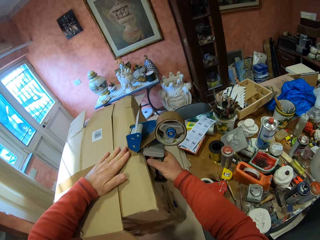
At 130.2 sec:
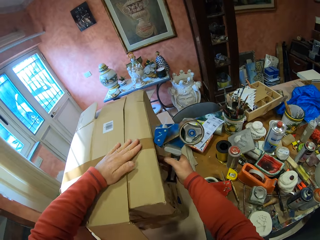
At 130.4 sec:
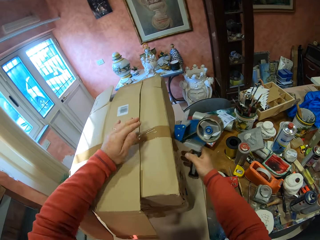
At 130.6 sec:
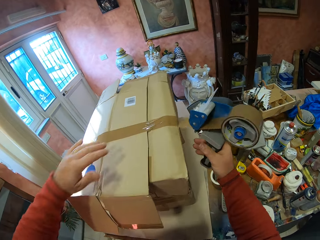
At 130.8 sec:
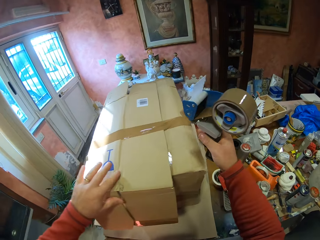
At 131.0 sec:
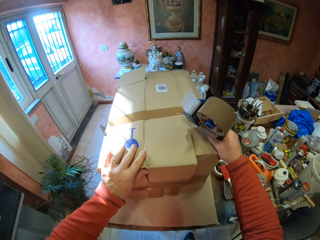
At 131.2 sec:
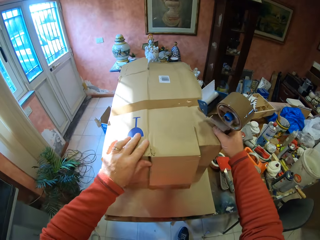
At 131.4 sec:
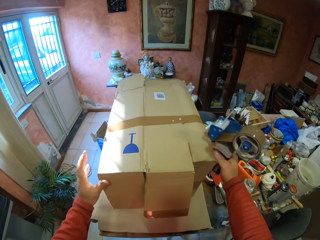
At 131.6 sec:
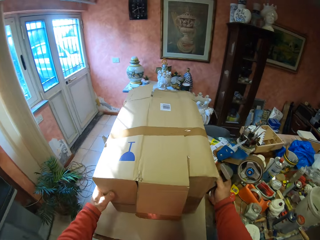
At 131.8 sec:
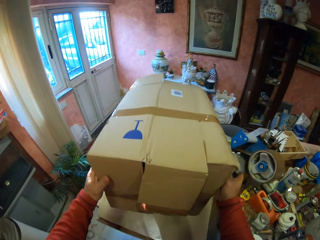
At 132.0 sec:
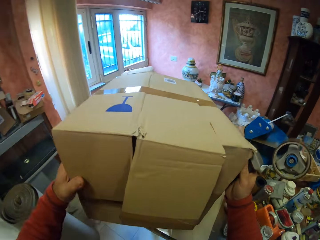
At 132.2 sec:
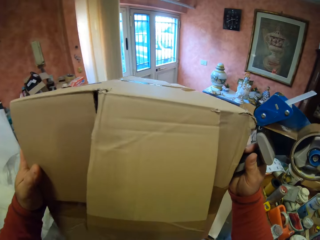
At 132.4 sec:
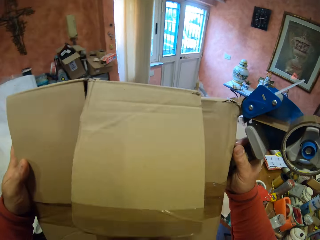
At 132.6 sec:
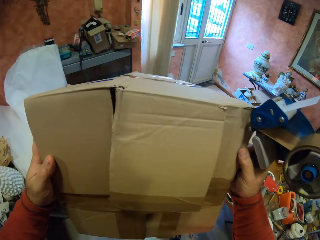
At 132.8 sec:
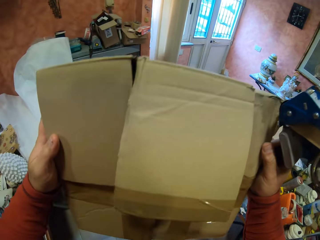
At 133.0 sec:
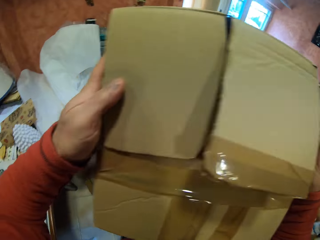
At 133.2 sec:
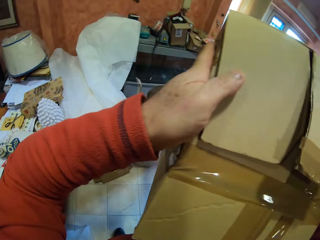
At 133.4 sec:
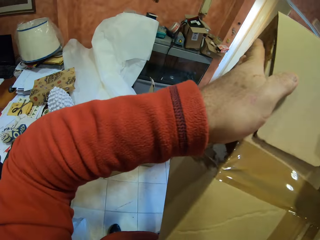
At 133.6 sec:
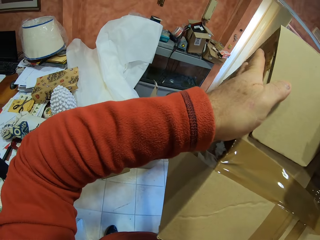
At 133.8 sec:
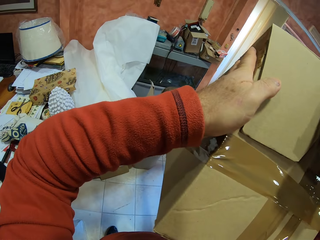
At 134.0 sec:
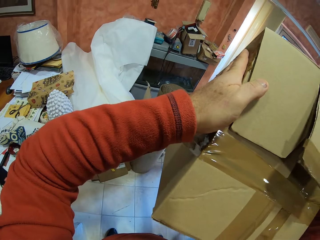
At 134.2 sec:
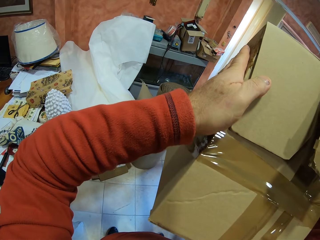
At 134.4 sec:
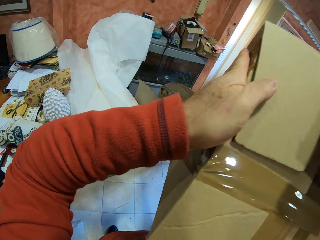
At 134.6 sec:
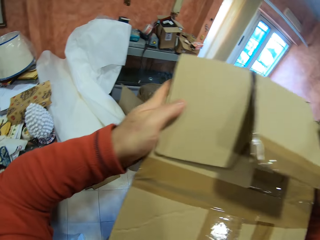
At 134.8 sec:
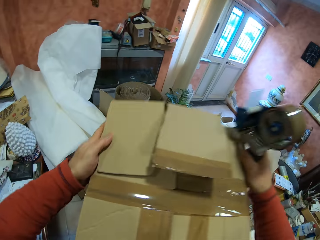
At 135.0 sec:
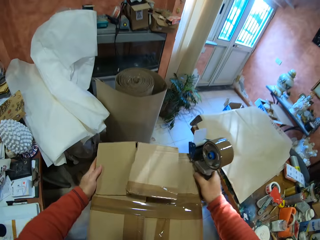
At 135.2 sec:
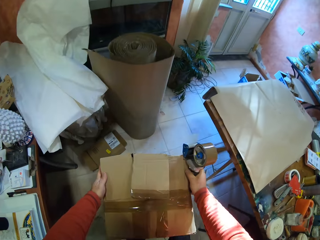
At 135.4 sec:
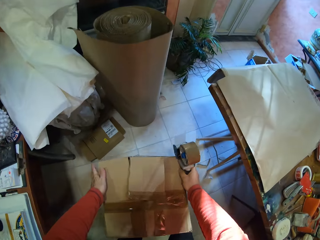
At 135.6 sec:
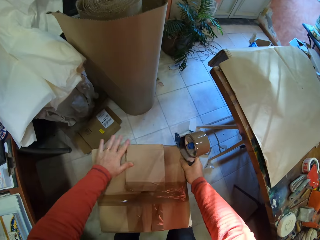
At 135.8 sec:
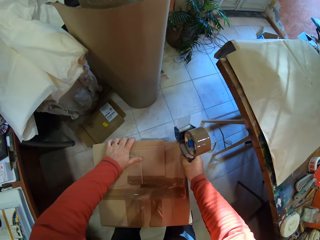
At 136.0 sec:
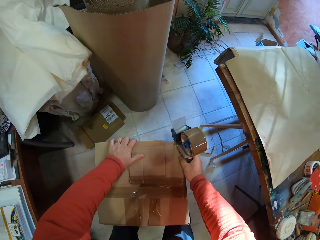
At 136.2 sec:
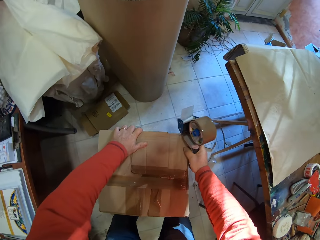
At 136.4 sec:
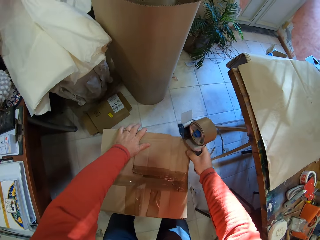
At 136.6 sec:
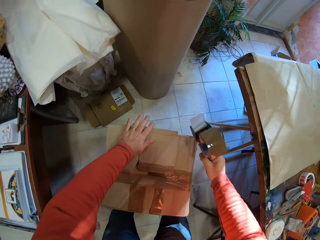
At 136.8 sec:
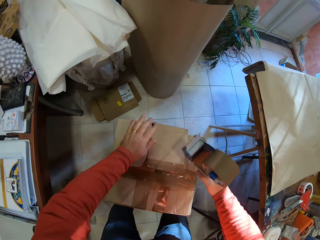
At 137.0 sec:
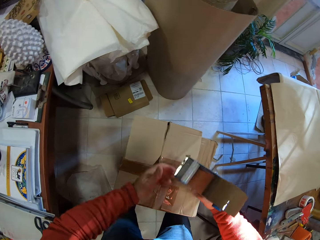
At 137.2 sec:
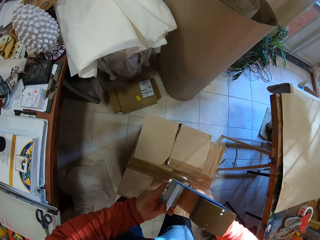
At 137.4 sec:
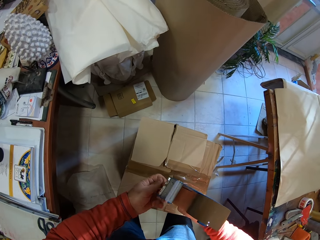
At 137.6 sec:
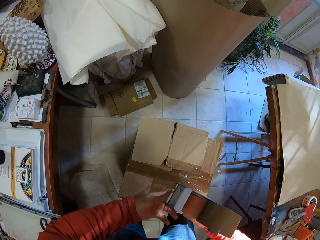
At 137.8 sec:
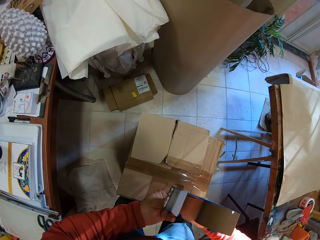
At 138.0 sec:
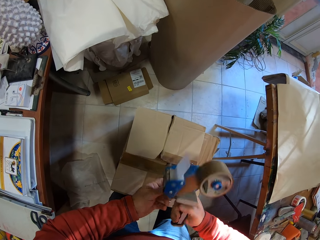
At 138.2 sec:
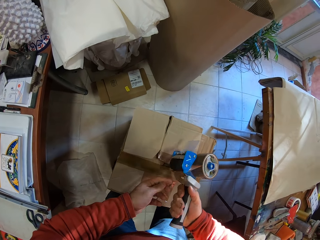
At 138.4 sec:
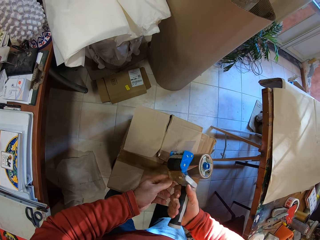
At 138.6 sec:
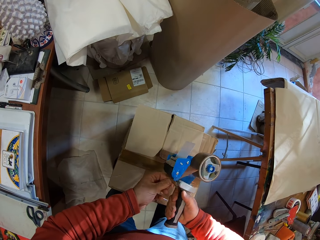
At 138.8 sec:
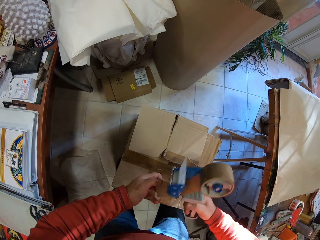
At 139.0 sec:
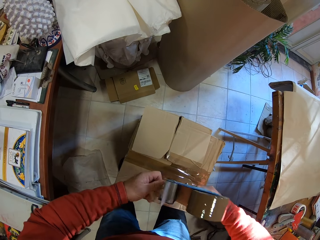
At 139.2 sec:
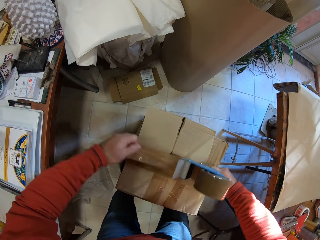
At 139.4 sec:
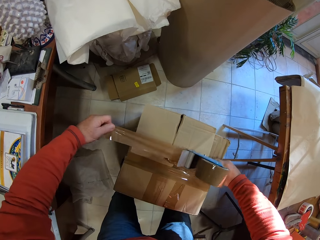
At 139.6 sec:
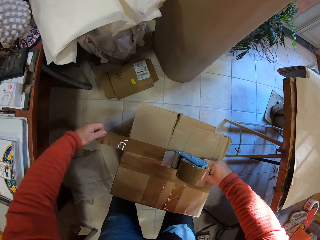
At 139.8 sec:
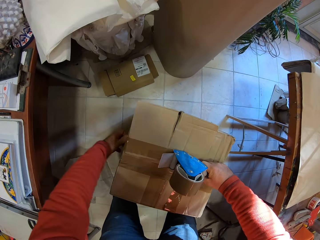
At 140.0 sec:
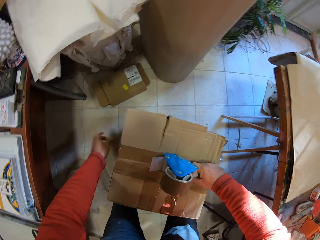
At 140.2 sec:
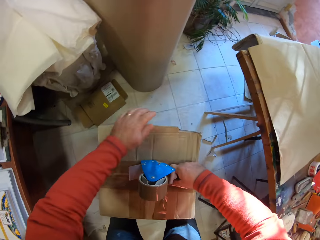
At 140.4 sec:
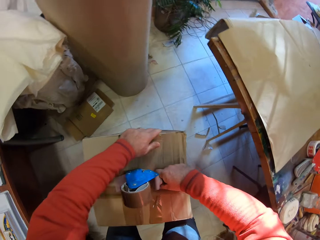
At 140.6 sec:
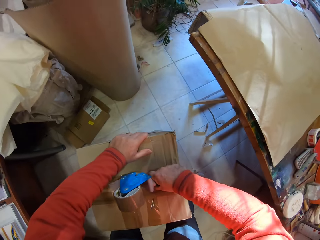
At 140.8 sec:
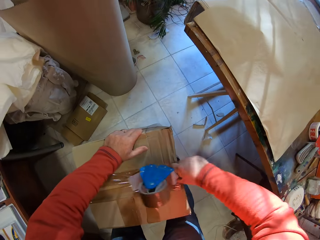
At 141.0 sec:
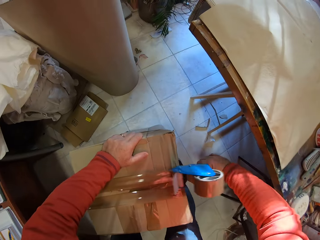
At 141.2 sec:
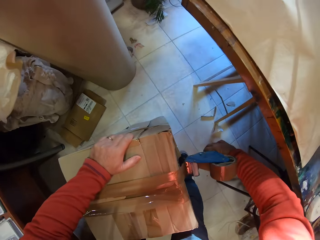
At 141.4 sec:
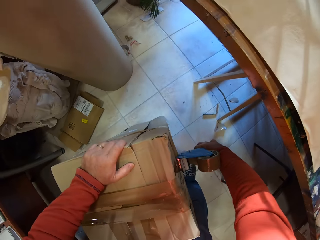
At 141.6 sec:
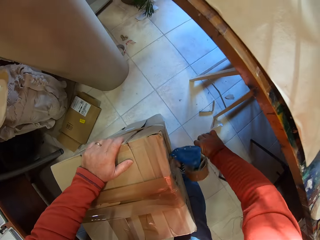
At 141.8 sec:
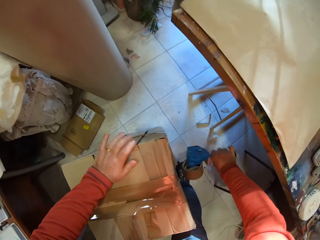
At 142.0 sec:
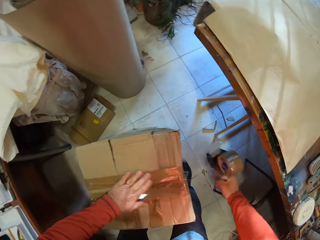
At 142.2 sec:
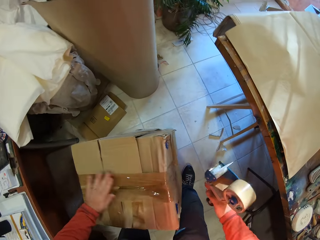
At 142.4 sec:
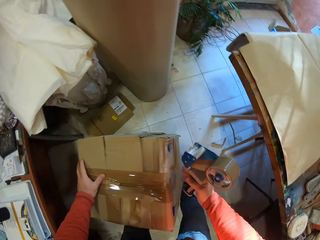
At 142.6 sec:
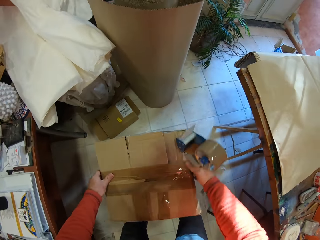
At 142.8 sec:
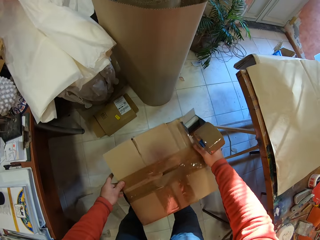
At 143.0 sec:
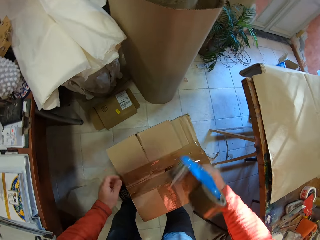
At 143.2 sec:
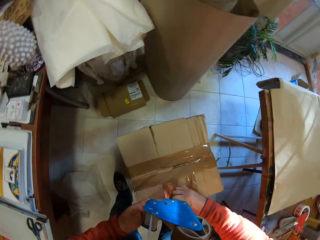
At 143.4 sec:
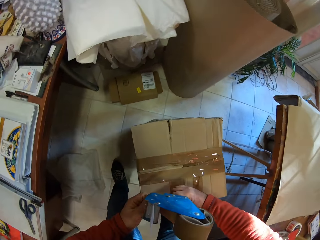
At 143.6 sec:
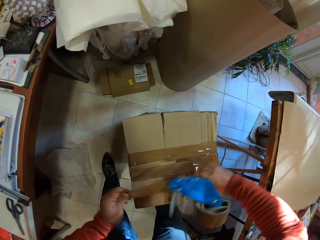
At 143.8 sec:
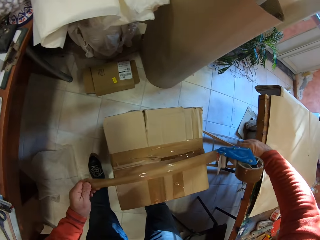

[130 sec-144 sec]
The camera wearer picks up the box on the table. They place the carton box on the floor. They put the tape on the carton box.

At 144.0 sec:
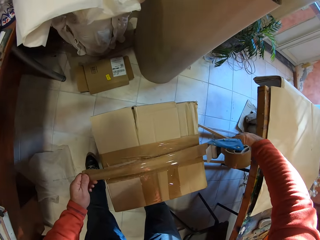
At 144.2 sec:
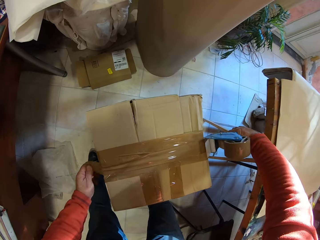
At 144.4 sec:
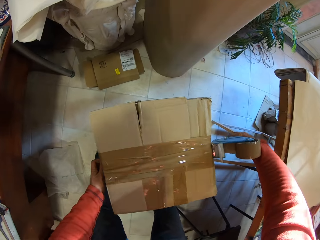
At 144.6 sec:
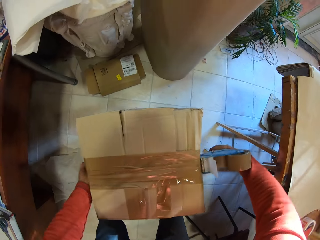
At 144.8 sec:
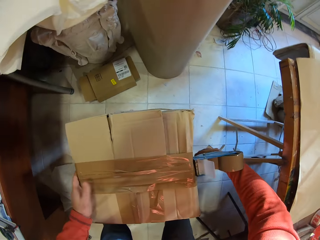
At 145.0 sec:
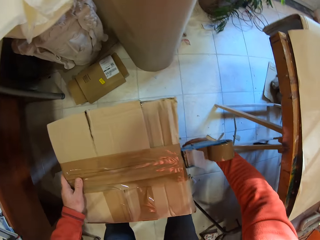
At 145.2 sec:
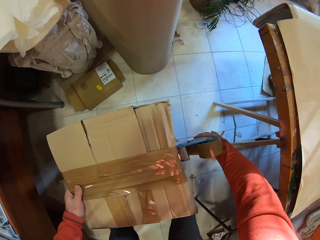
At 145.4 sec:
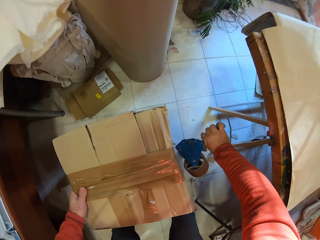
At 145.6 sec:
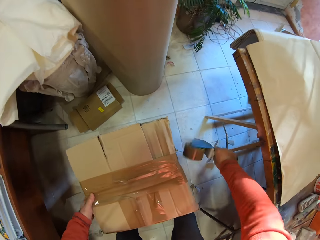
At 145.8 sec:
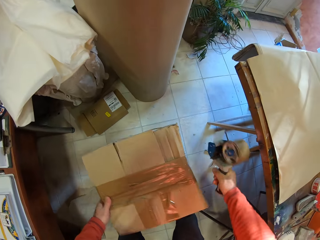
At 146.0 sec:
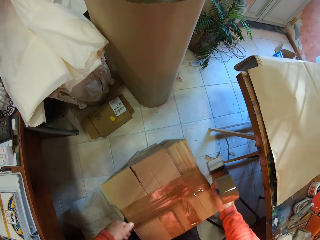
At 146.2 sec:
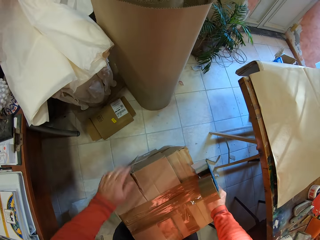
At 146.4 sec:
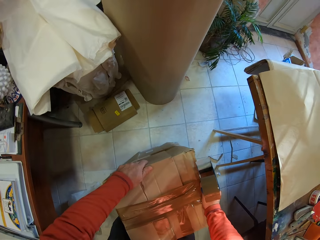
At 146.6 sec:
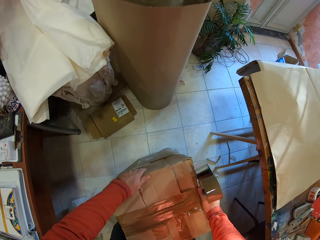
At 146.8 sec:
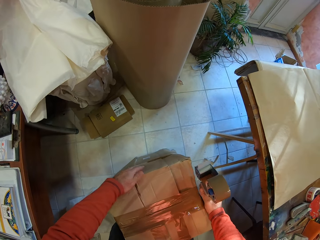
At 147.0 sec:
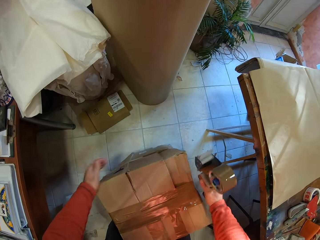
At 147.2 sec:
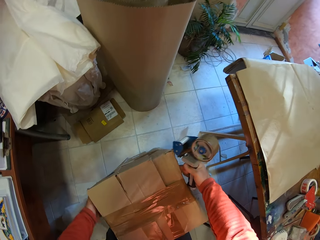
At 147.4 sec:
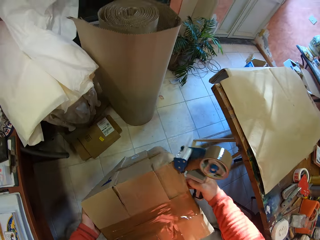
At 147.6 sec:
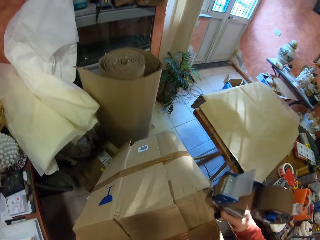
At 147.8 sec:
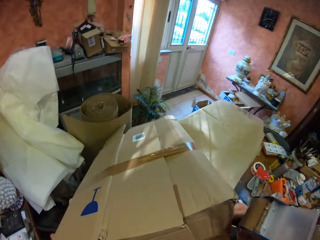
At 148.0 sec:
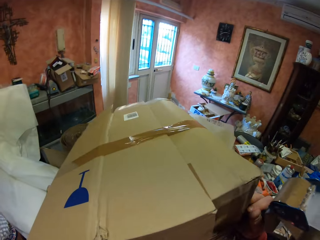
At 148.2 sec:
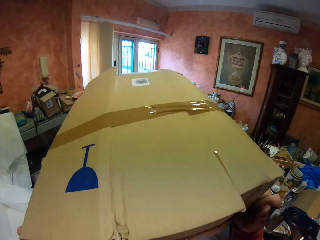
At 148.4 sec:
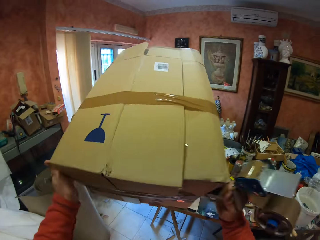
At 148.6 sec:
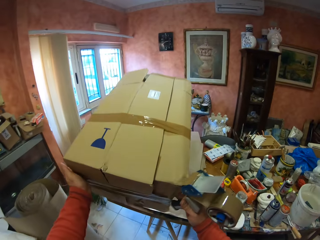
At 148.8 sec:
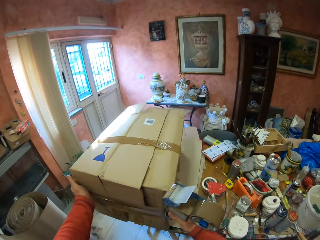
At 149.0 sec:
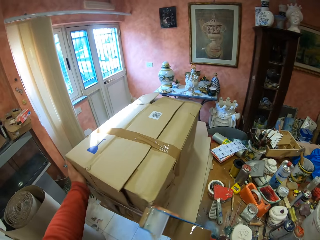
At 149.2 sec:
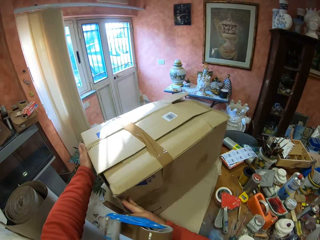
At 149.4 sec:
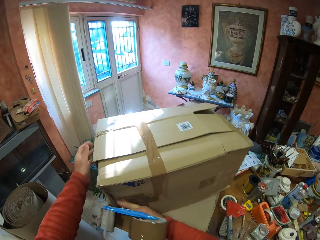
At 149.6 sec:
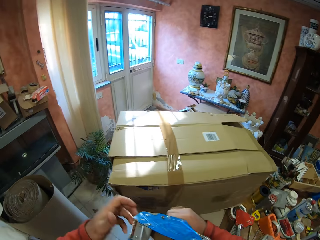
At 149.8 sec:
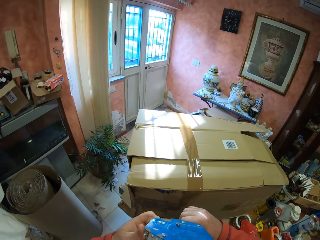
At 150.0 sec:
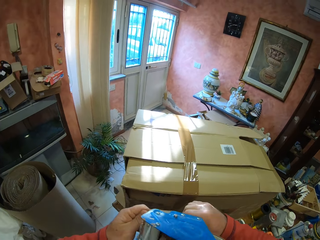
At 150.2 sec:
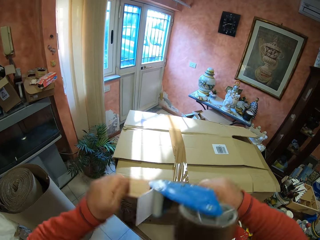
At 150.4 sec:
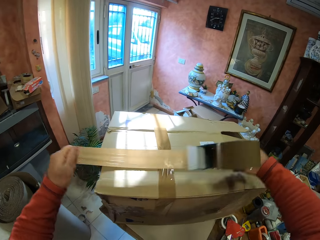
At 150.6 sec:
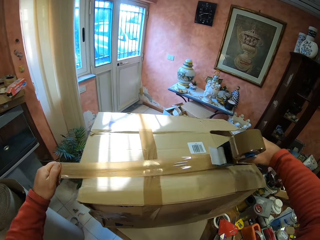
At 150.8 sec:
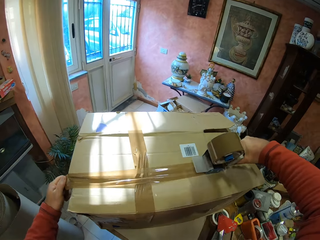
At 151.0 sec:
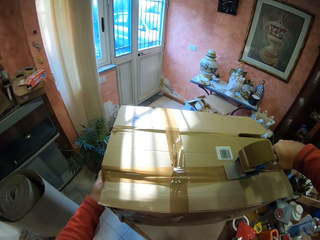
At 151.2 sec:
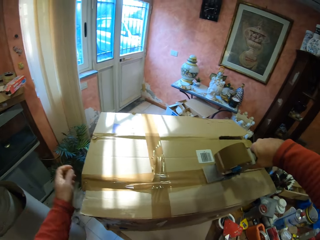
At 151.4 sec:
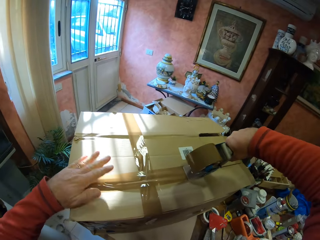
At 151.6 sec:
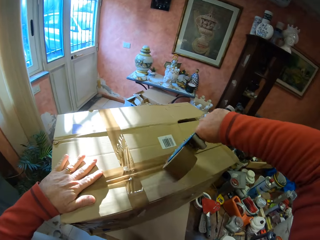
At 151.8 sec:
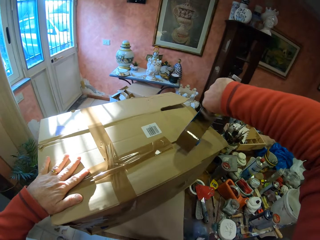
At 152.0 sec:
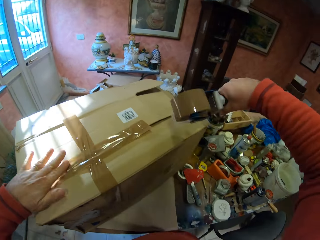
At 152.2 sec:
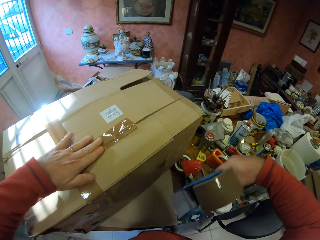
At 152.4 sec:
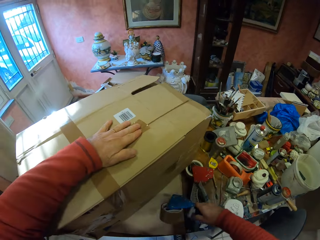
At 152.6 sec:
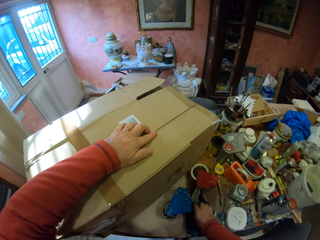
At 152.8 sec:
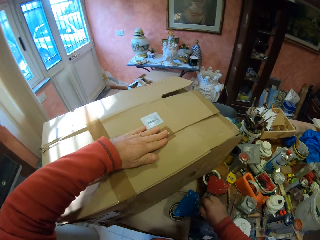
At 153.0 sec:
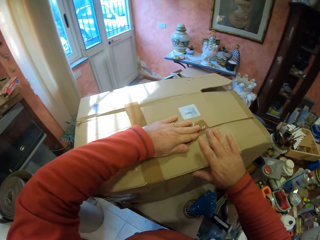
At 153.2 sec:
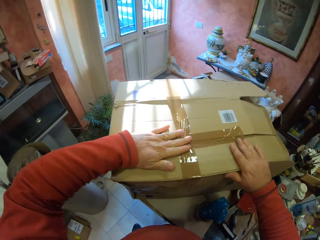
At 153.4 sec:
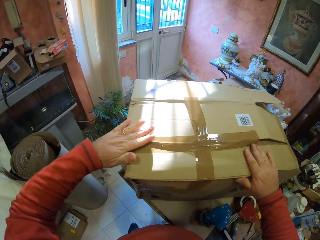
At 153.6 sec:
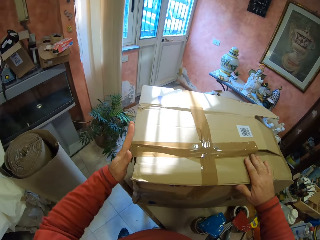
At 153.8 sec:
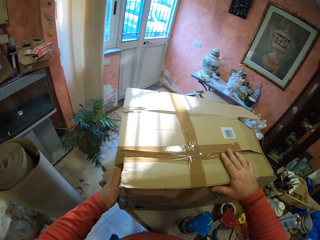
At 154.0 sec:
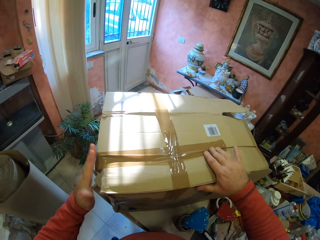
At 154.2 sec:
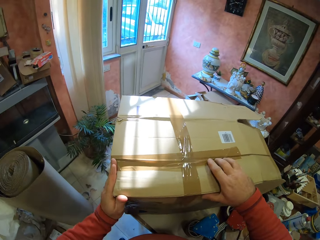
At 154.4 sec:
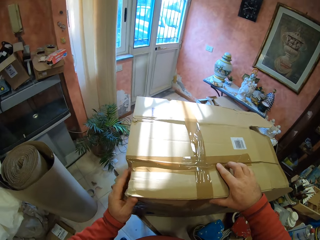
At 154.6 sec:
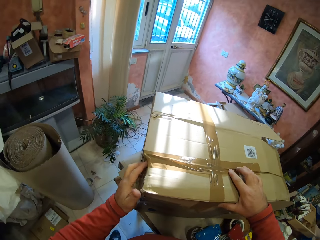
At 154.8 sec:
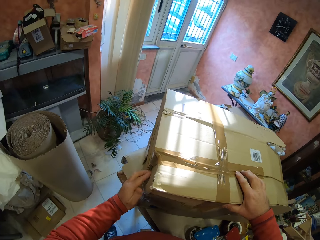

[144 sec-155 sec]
The camera wearer picks up the carton box on the floor. They place the carton box on the table. They put the tape on the carton box. They place the handheld tape dispenser on the table. They touch the tape on the carton box.
